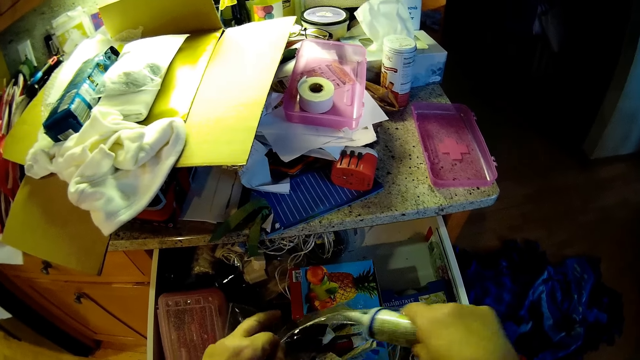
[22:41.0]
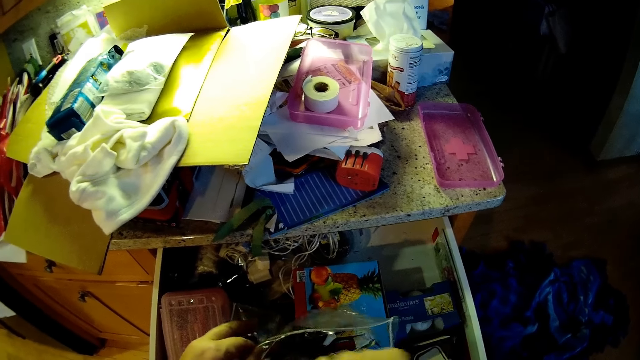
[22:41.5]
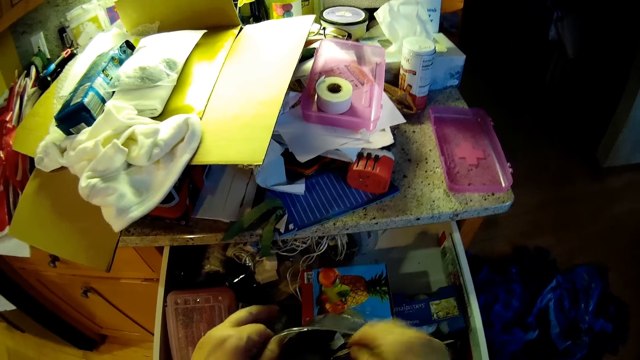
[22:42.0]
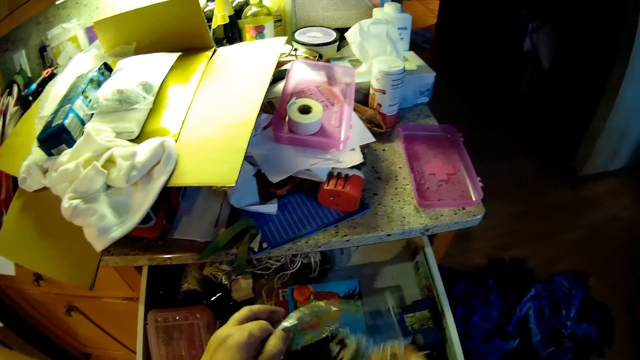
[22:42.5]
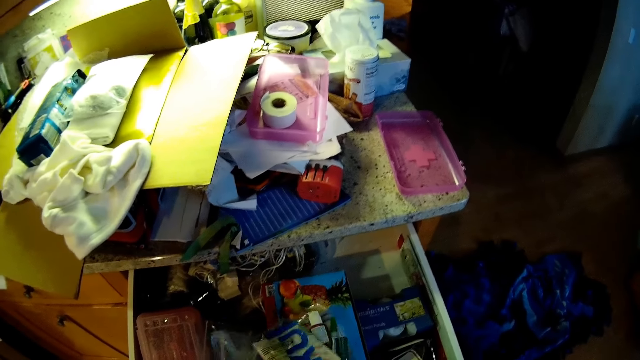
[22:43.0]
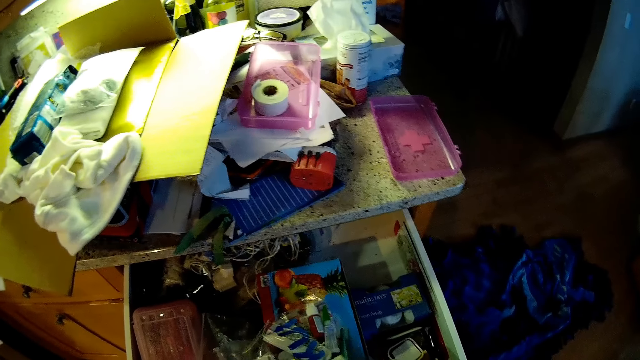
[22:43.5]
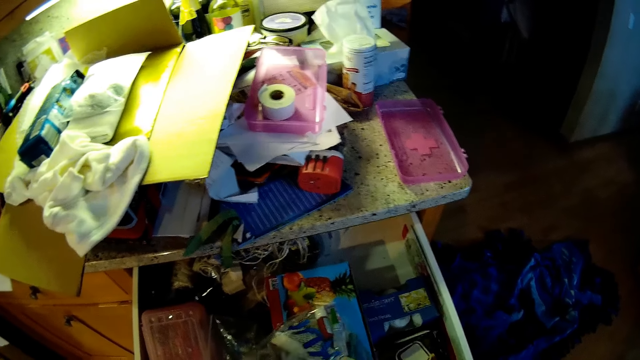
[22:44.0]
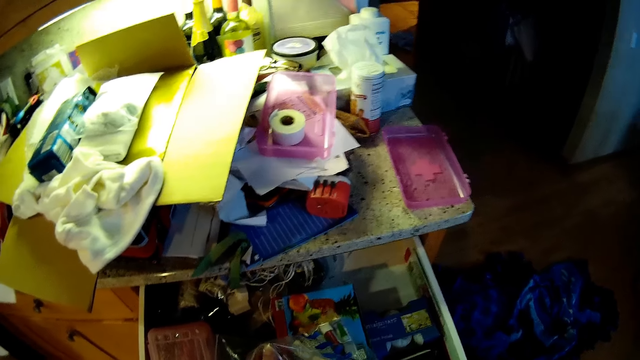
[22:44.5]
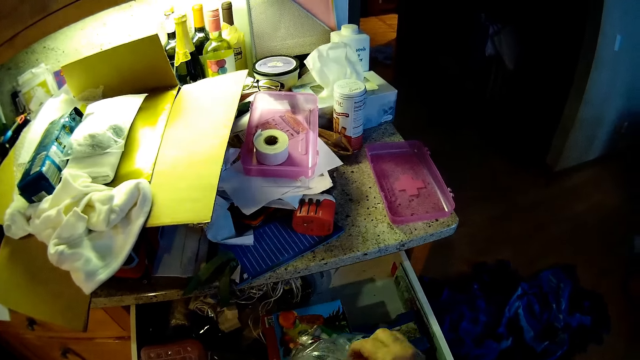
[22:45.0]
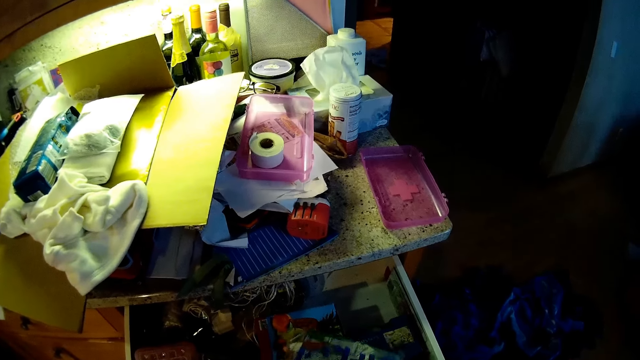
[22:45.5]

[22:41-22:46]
The camera wearer puts something back in the zip lock bag.

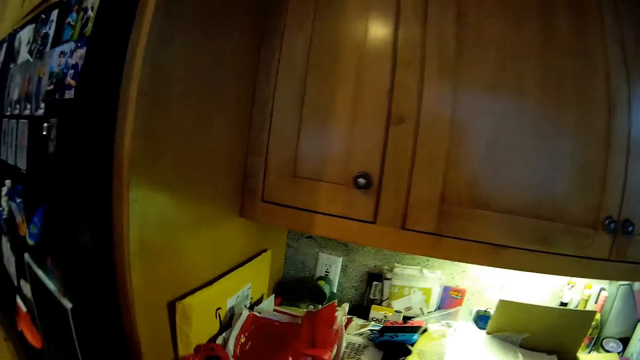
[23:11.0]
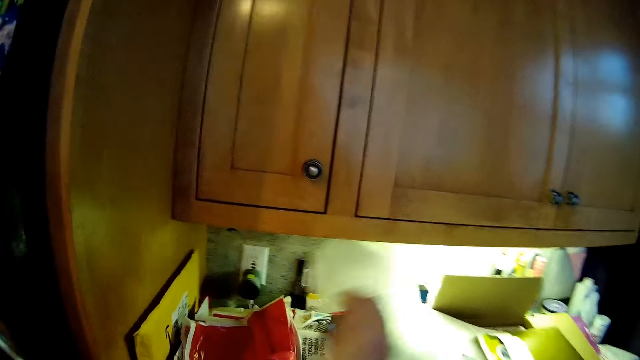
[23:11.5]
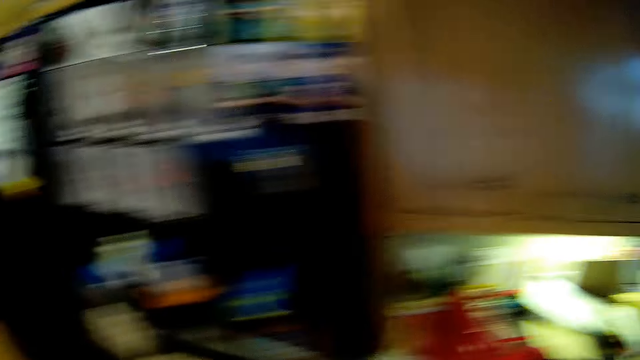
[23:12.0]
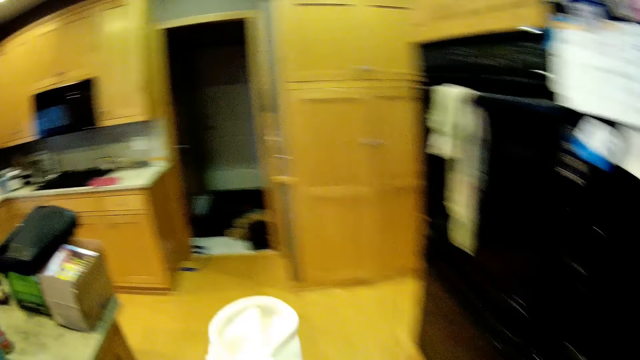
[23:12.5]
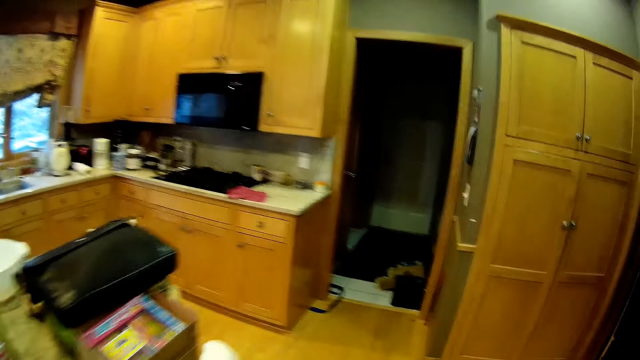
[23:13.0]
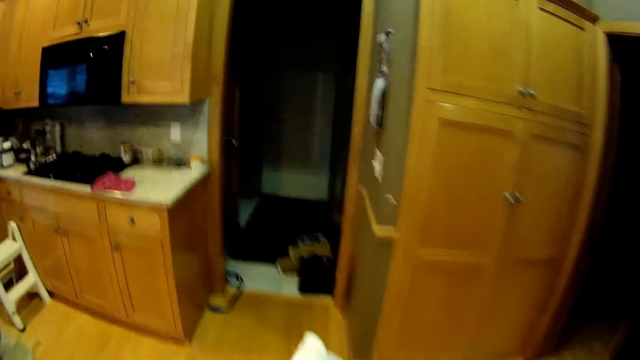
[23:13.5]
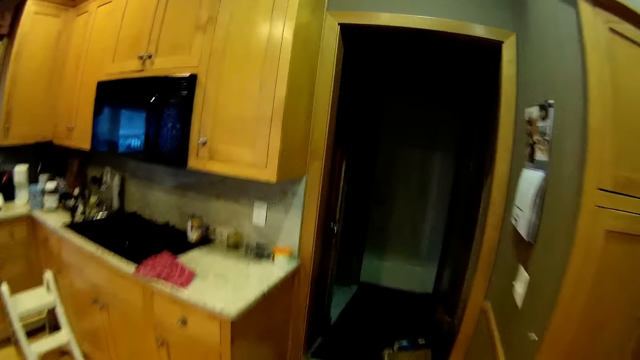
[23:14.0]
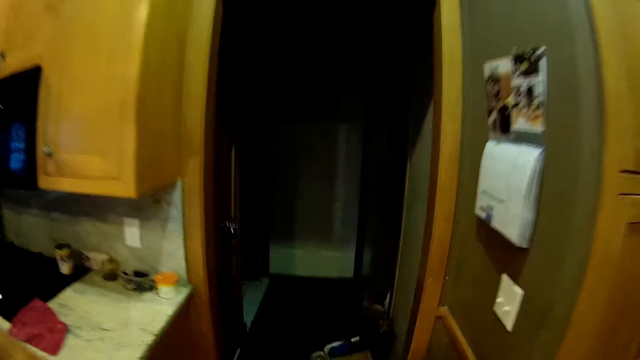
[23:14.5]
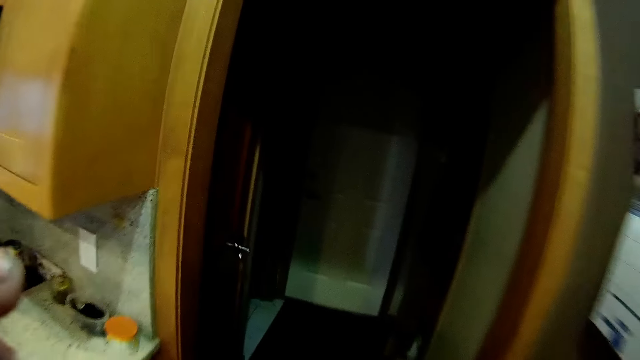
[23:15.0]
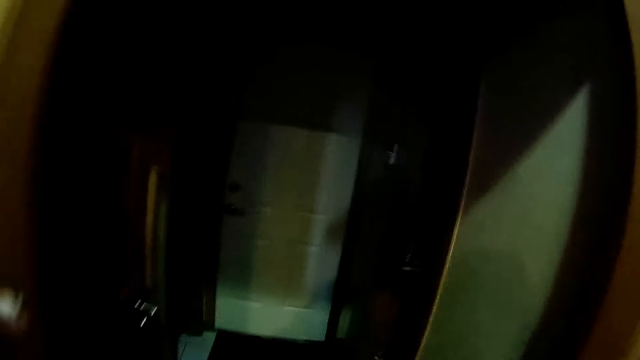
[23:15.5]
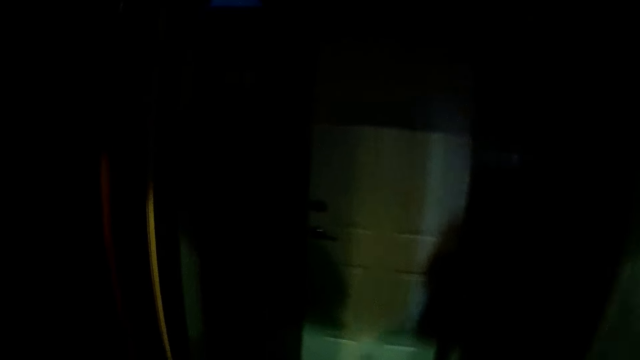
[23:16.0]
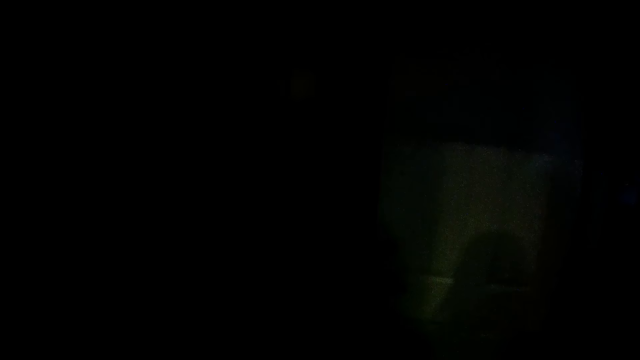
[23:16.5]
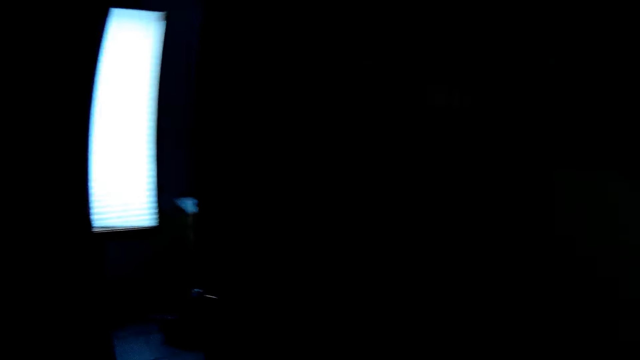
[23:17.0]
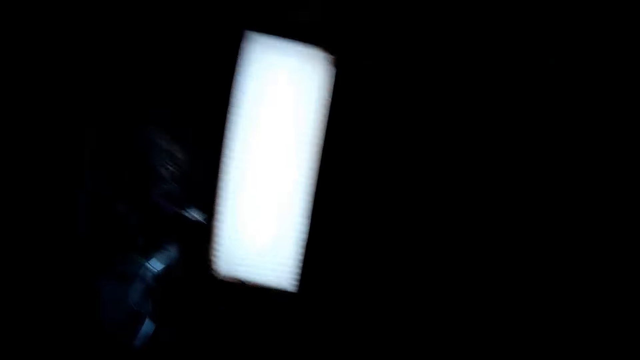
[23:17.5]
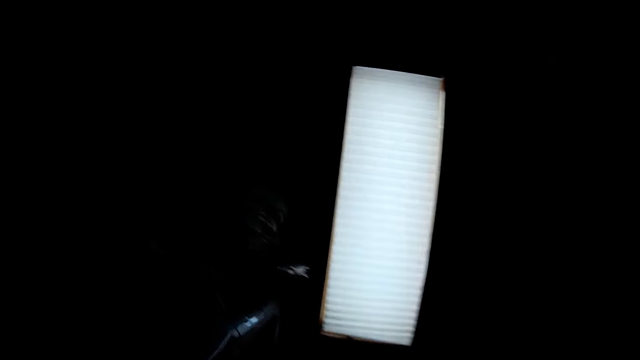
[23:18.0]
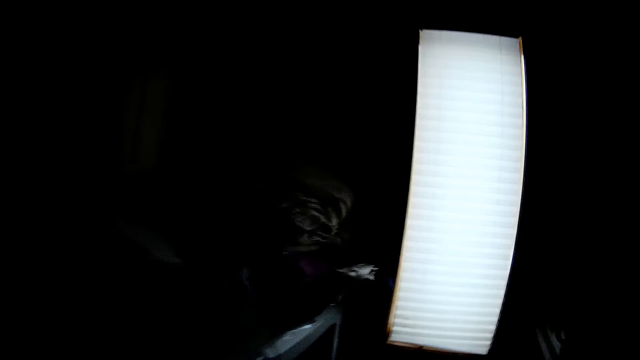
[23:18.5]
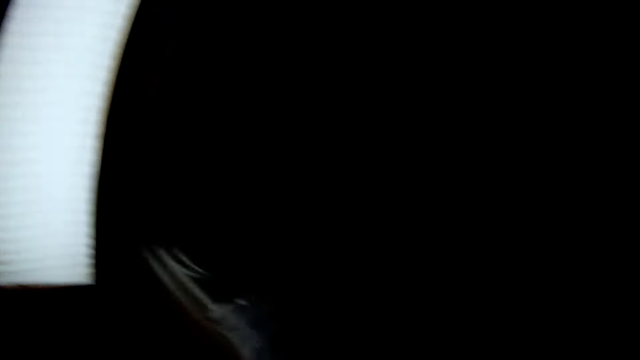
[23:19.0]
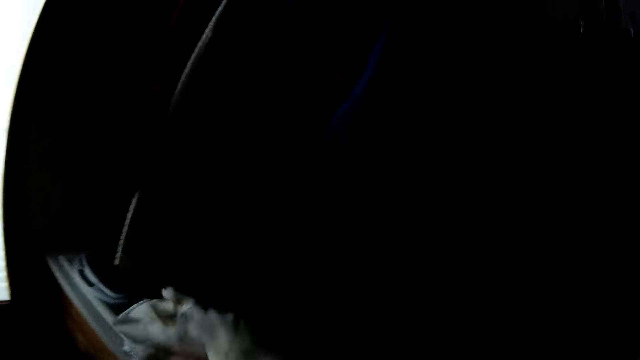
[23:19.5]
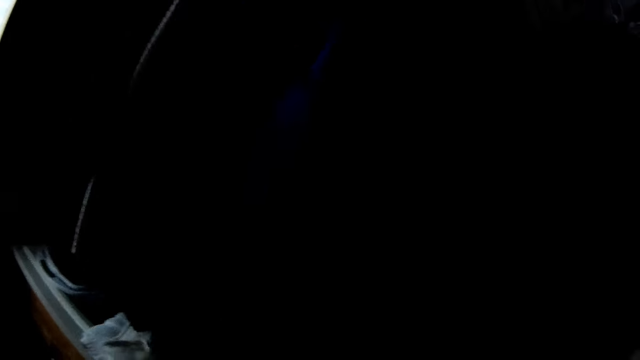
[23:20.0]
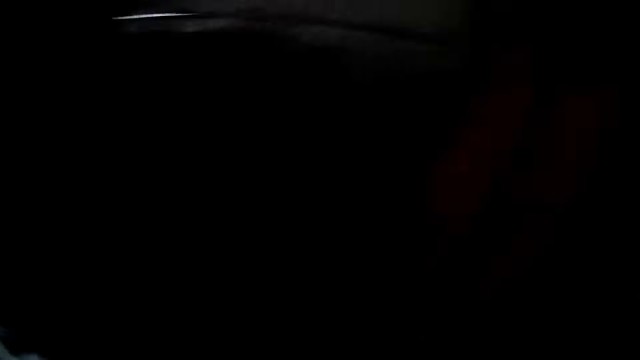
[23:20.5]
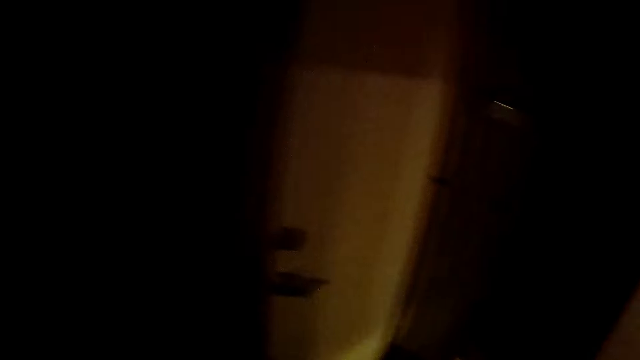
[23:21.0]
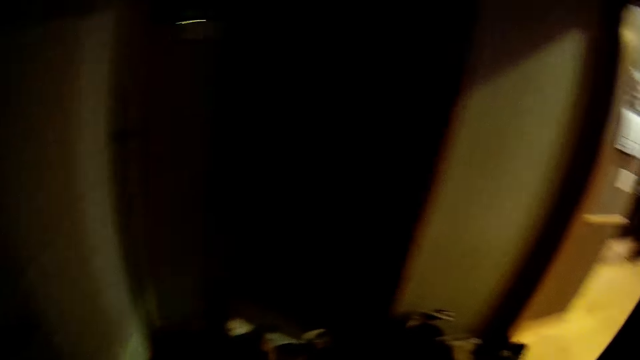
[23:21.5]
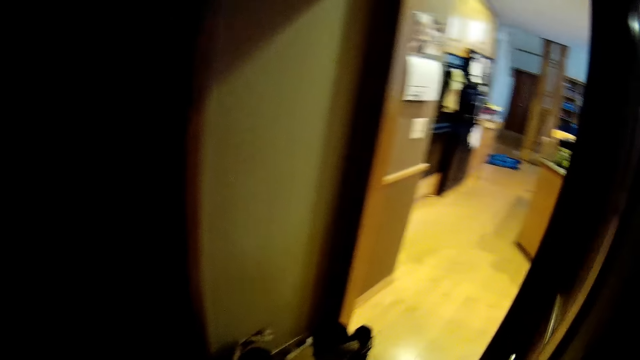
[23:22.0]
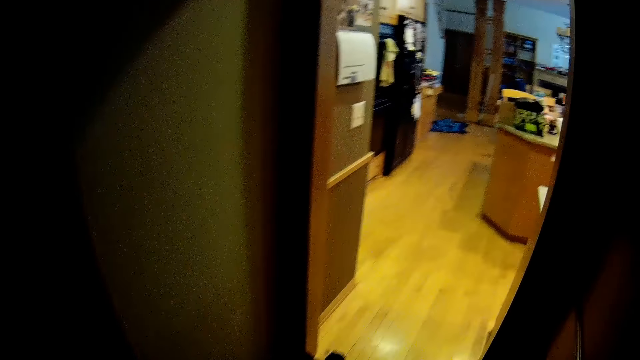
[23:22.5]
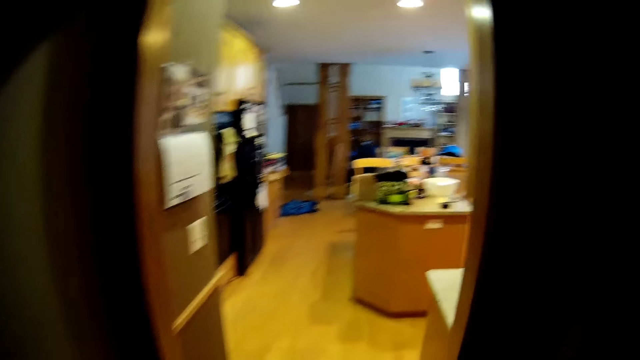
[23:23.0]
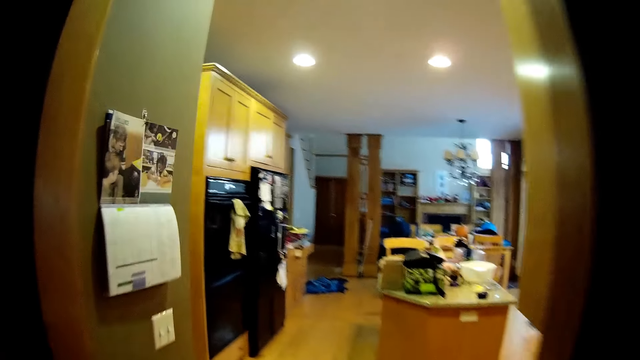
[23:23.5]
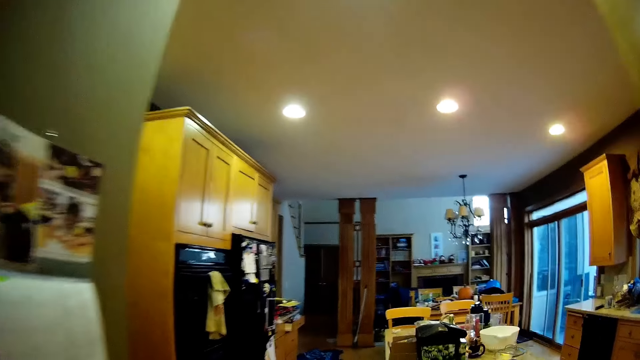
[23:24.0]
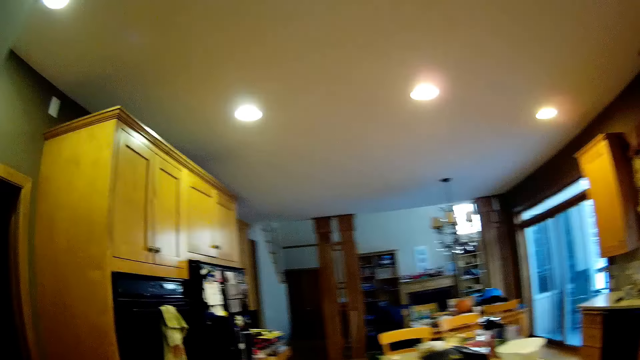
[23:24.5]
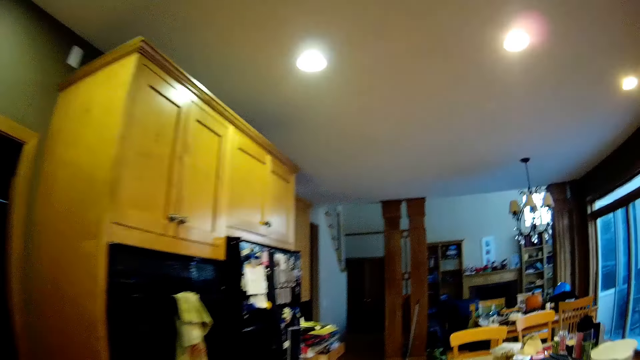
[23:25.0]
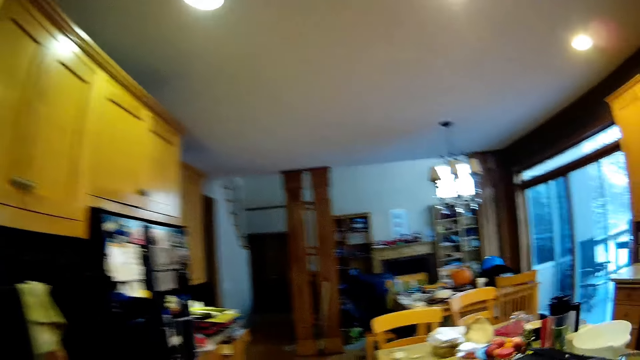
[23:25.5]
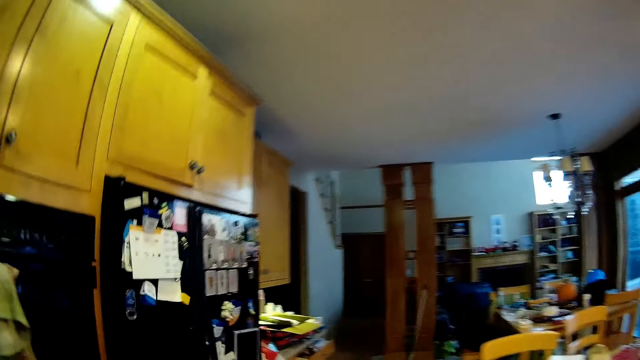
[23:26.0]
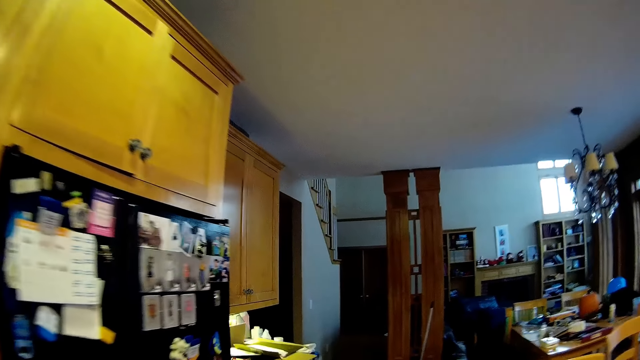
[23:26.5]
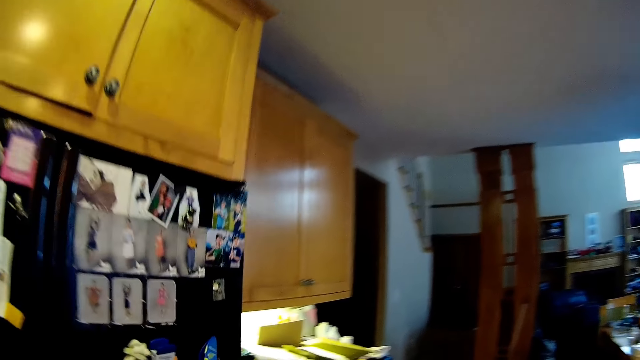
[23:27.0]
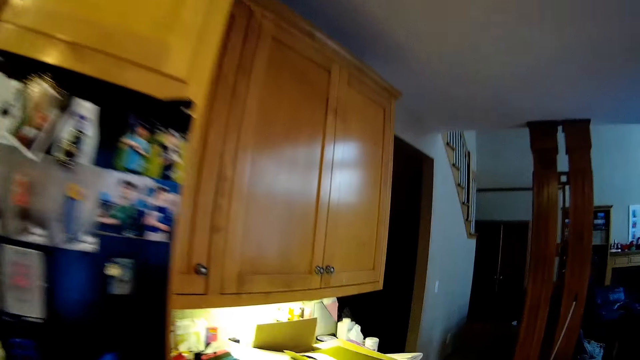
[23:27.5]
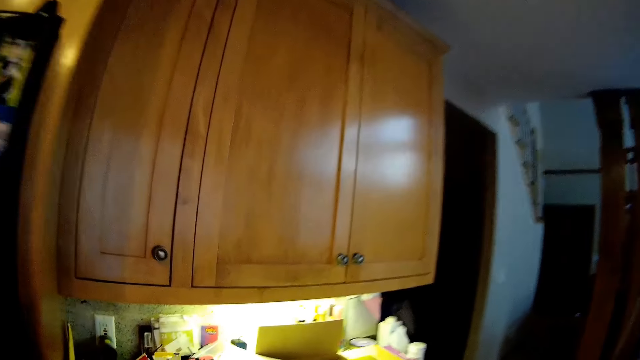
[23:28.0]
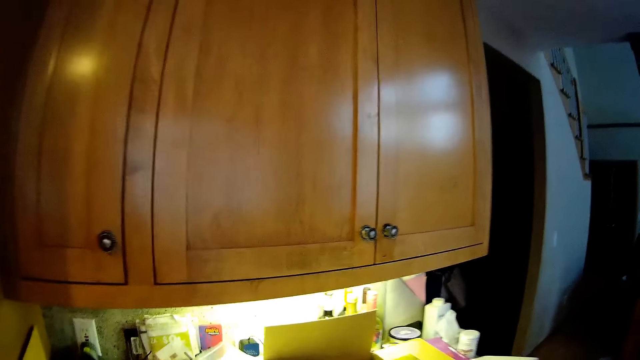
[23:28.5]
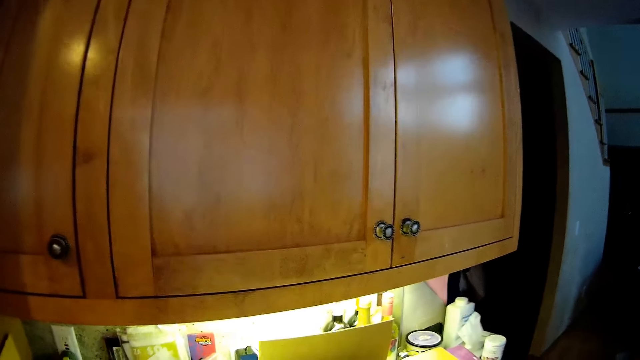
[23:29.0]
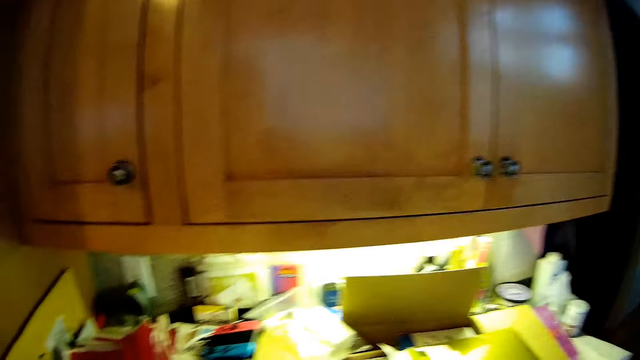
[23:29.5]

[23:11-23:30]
The camera wearer walks to the closet. They put the clothes on the shelf. They walk to the kitchen.
